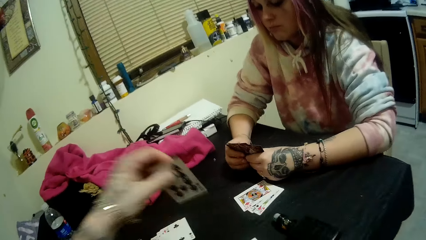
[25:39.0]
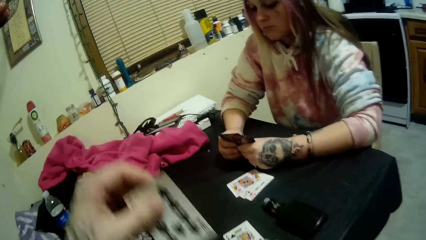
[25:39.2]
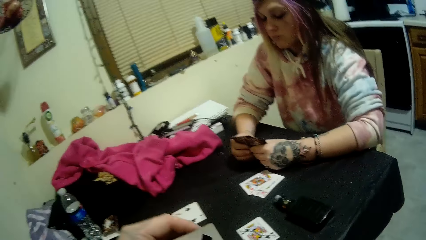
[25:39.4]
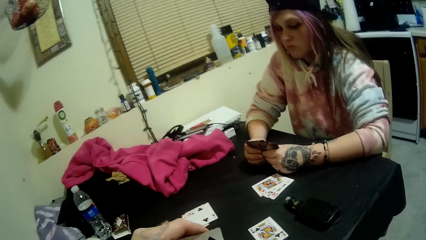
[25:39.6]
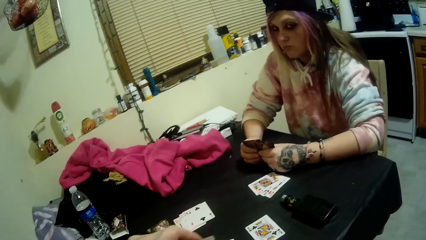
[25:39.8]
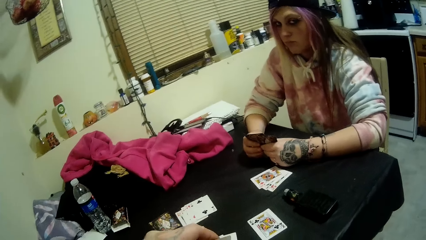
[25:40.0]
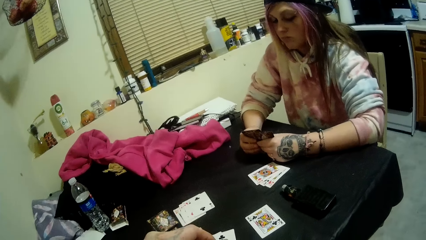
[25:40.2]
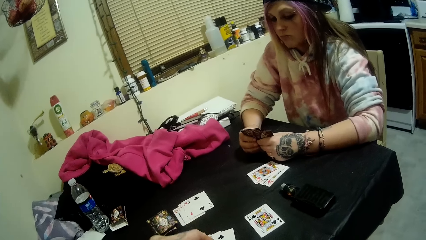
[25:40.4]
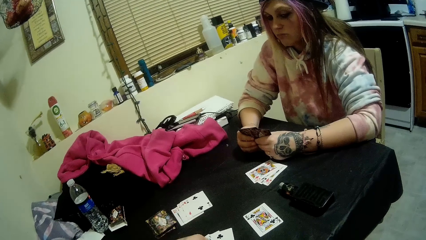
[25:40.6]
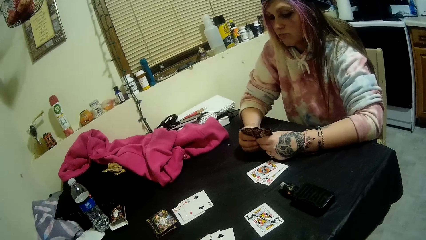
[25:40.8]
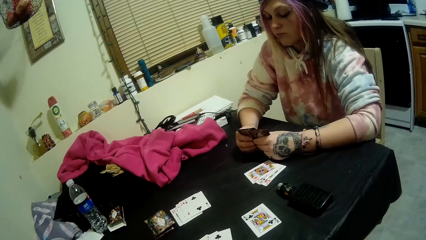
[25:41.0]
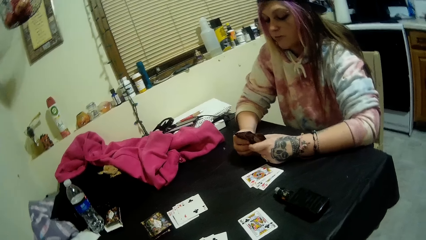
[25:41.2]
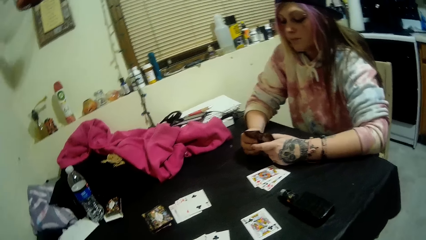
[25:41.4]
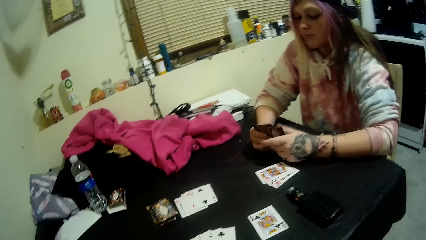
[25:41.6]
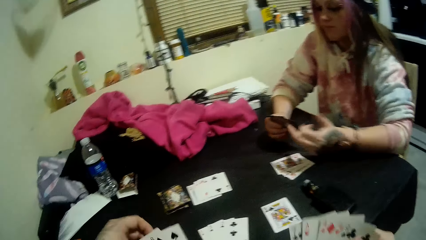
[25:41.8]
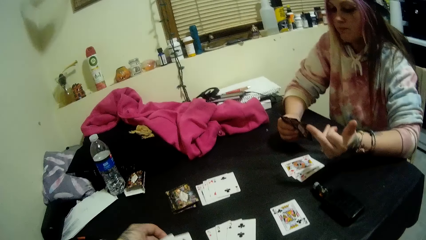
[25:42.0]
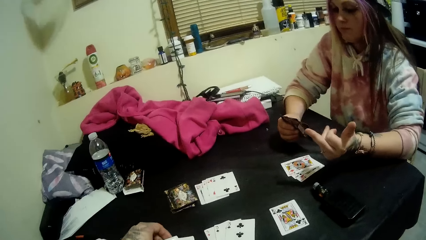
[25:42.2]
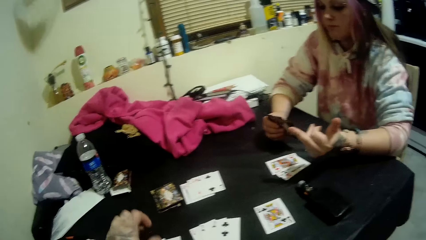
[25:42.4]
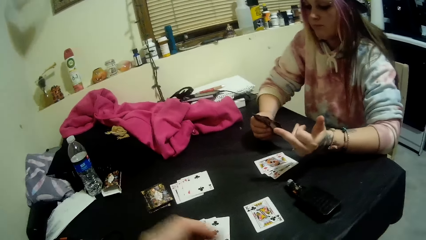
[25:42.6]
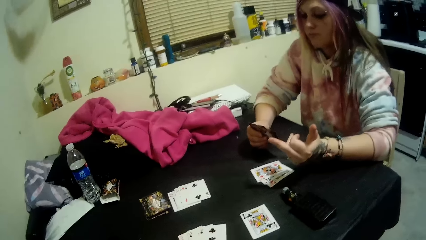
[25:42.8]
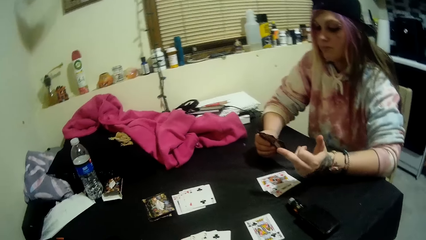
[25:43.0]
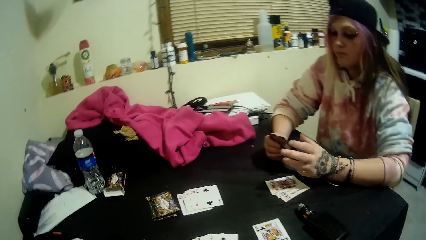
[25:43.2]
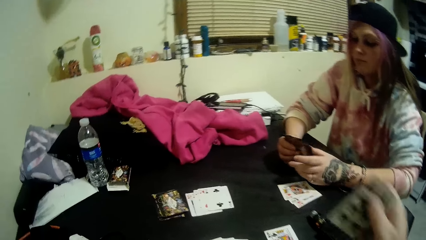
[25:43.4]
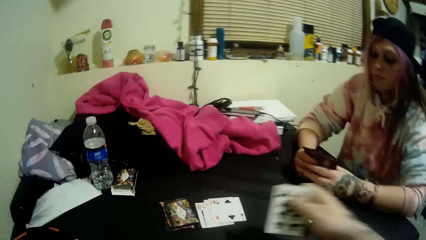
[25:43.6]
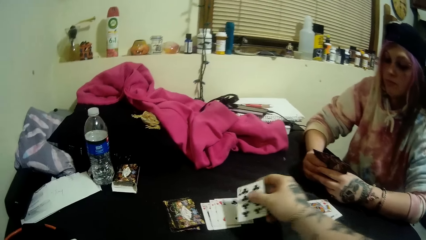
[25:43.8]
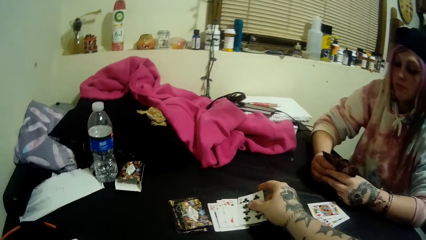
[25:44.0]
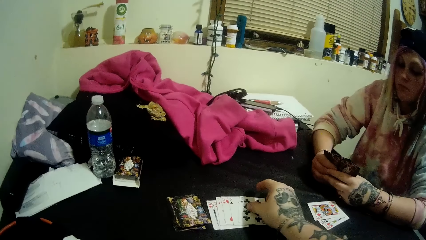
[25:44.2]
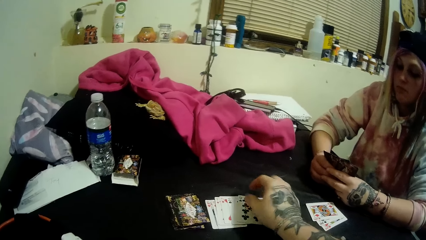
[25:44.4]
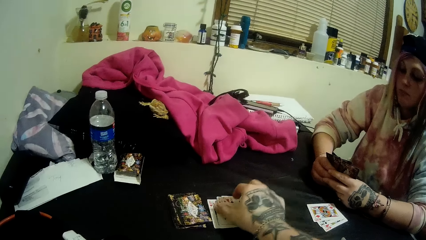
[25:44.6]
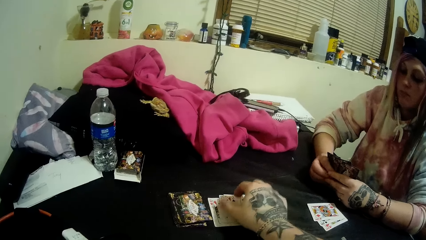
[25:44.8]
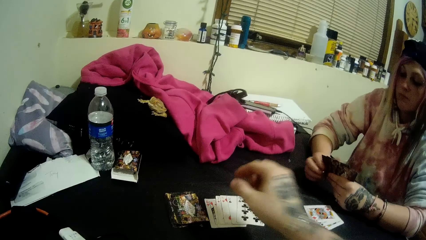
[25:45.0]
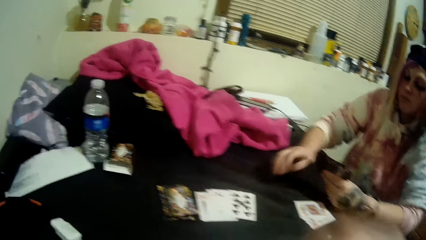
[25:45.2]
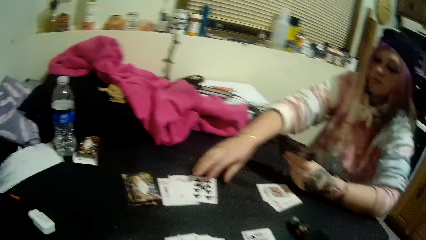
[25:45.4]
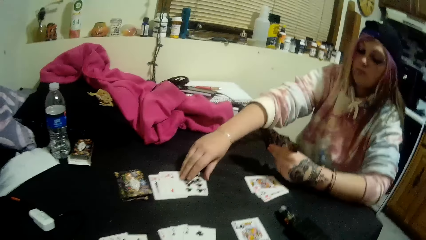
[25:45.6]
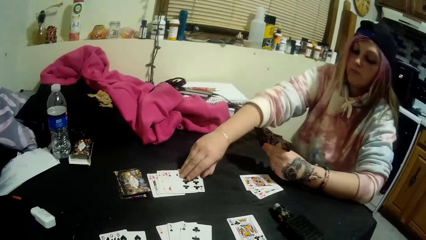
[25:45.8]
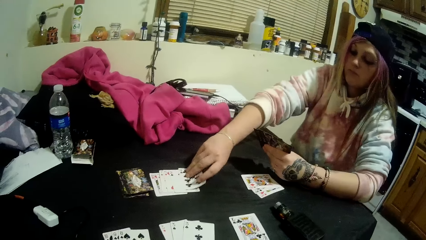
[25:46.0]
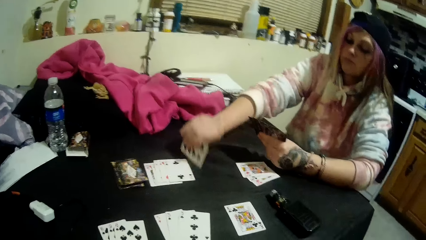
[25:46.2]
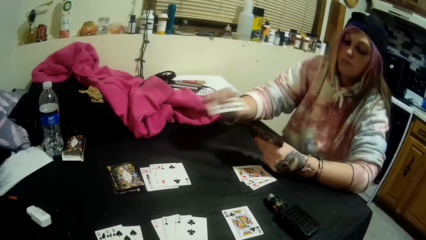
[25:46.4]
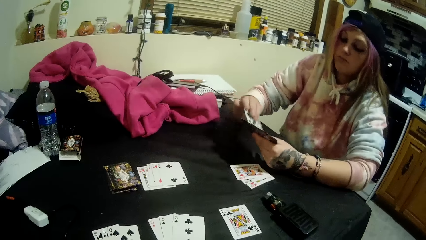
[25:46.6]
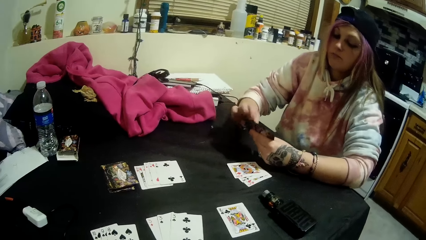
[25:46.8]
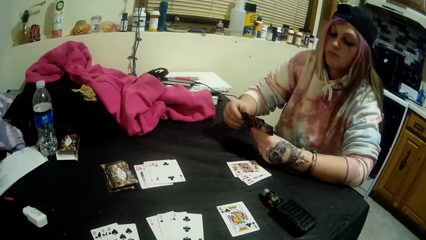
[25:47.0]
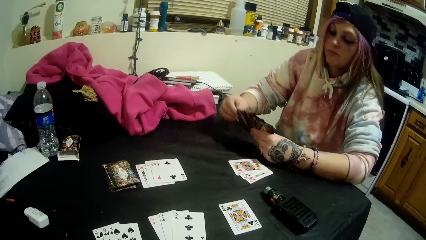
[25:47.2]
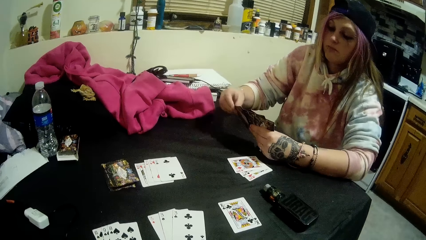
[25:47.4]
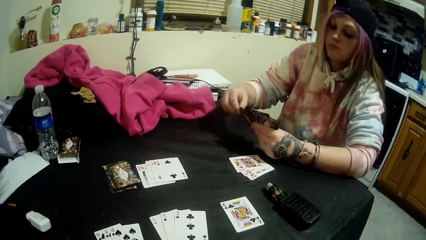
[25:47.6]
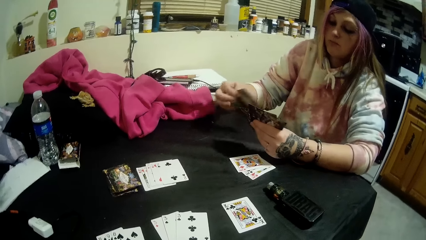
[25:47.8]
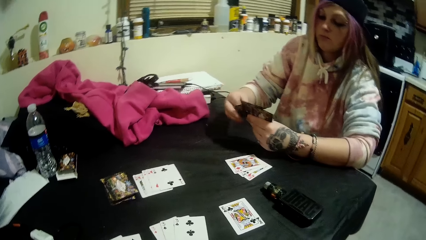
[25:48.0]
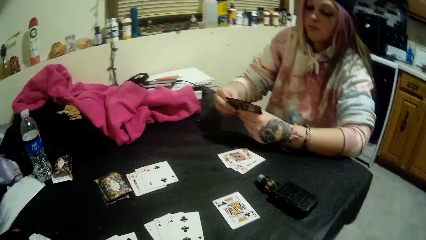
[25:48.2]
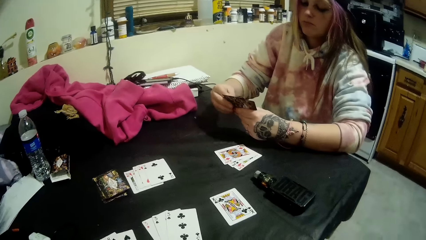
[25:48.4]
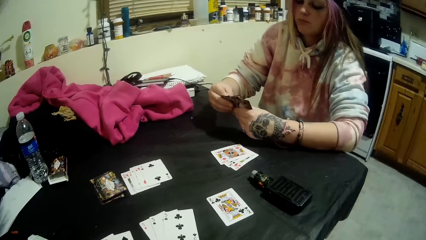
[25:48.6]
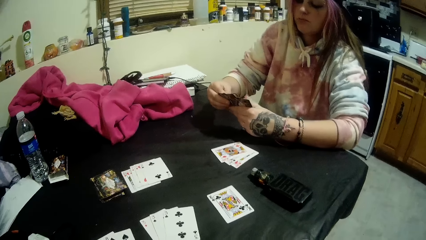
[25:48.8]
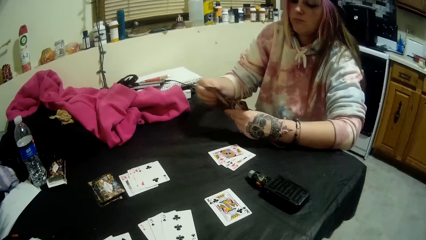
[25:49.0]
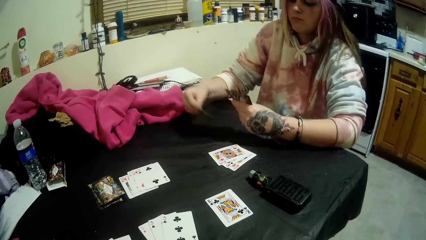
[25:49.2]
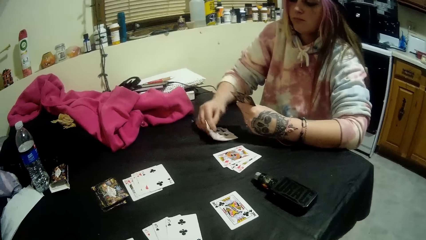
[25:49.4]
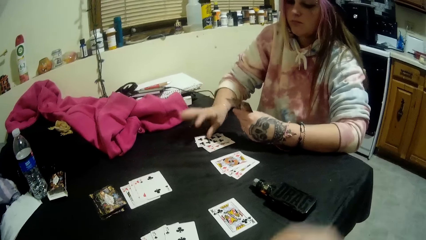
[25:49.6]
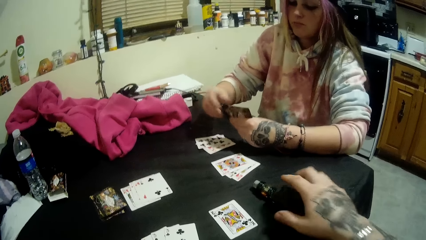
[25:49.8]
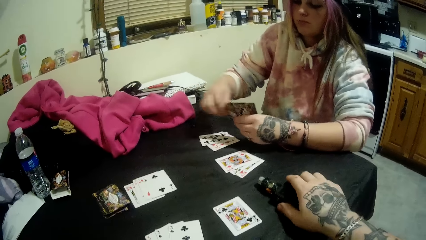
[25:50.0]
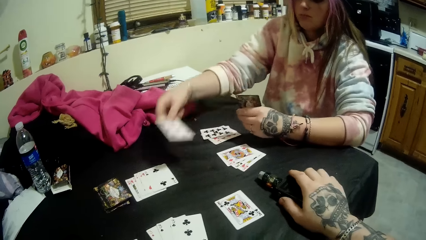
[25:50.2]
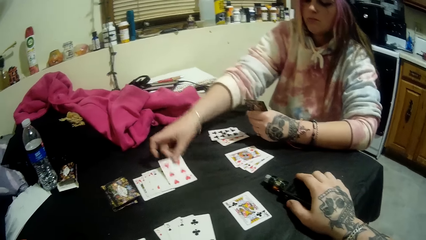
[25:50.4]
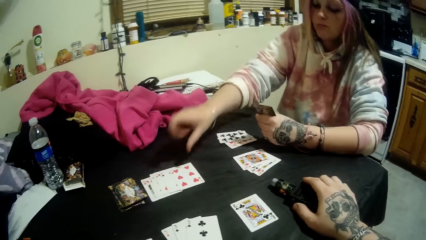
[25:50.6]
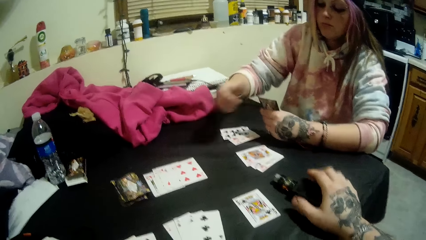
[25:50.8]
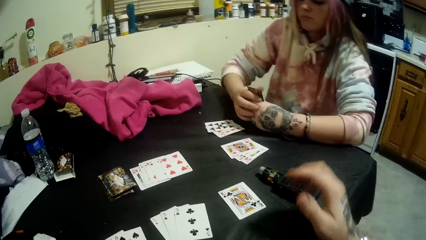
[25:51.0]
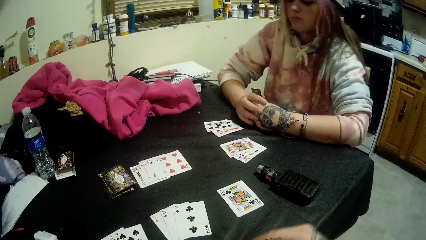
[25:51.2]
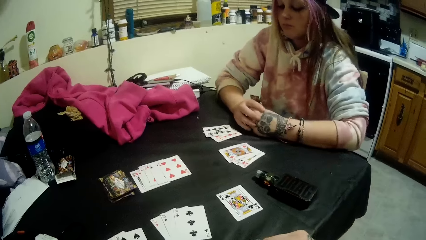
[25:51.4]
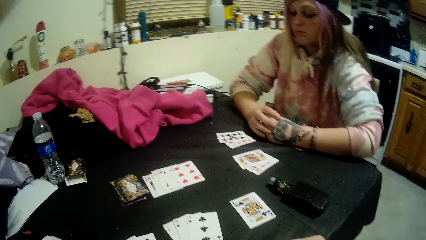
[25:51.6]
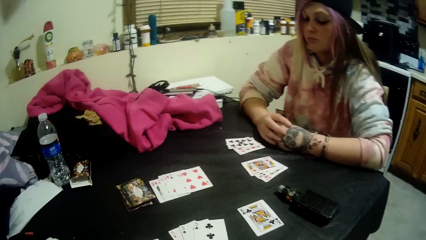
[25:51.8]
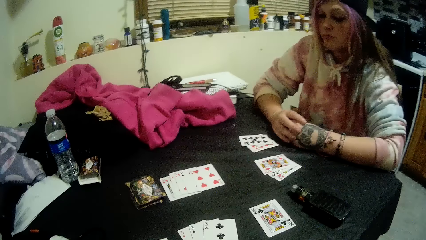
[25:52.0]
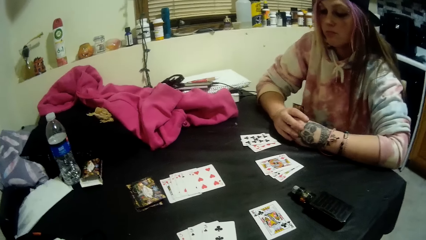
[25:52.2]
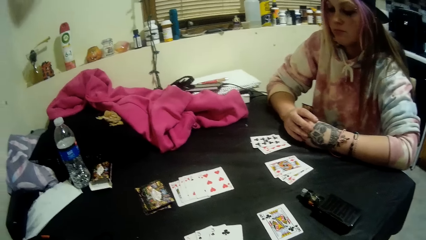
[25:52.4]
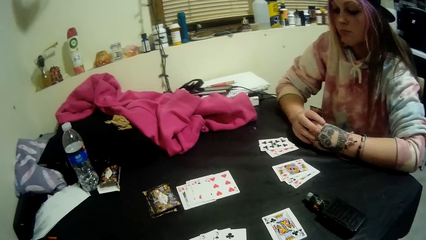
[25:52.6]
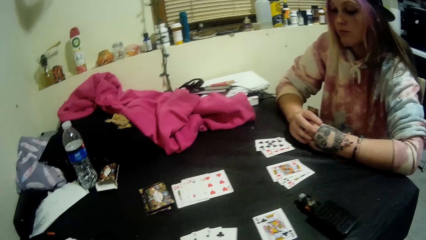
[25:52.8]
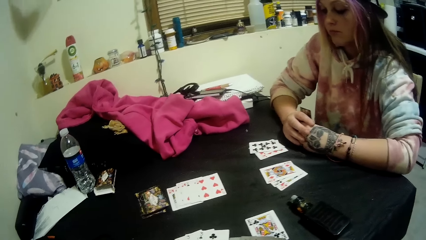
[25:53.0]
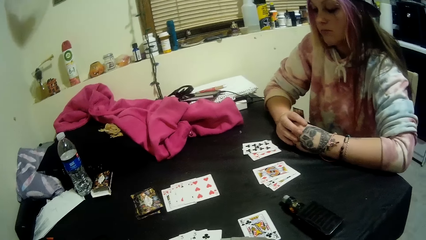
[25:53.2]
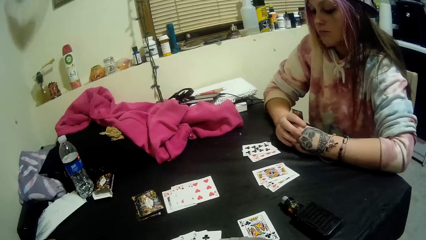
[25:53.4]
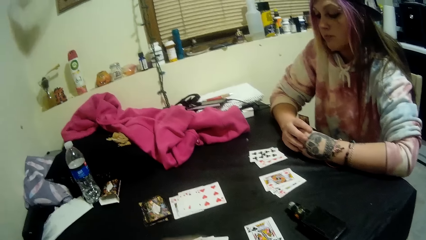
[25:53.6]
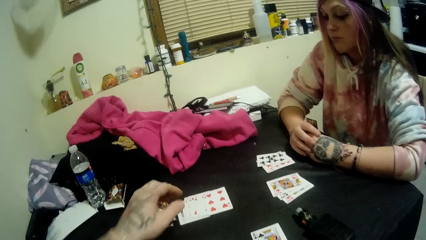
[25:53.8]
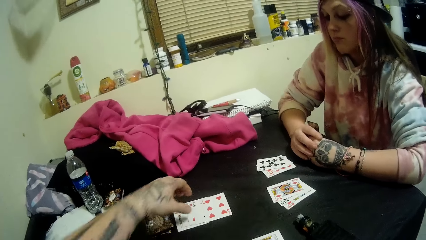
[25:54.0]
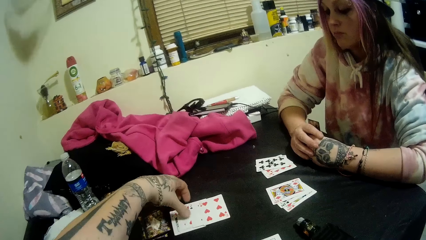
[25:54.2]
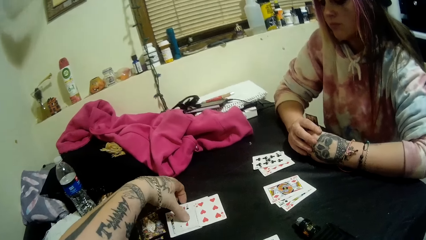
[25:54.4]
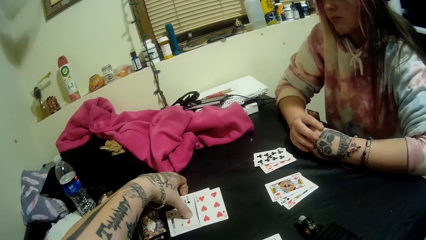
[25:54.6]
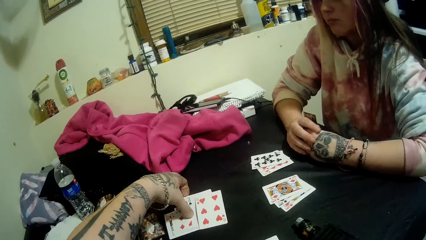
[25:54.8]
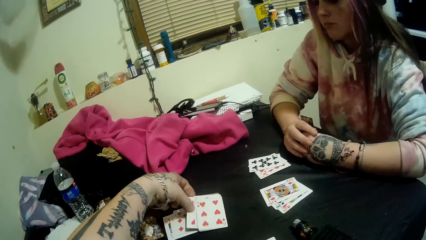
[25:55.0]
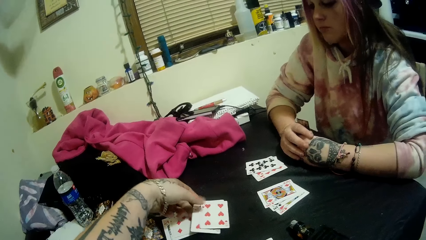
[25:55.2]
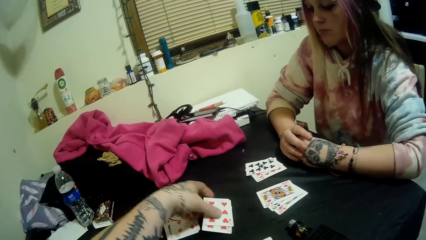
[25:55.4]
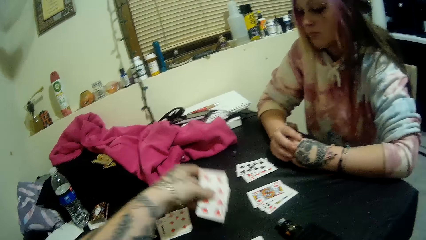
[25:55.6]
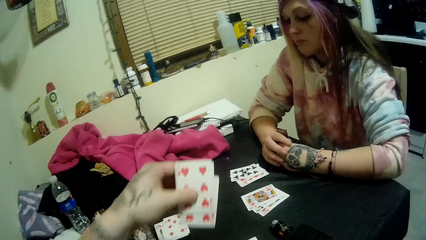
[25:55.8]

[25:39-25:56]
The camera wearer picks a card from the table with his left hand. He holds the cards in his right hand with both hands. He aligns the cards. He drops another card onto the table beside the stack of cards with his right hand. The lady picks the card from the table with her right hand. She holds the cards in her left hand with both hands. She drops some cards onto the table with her right hand. The camera wearer drops the cards and places his right hand on a vaping bottle on the table. The lady drops another card onto the table beside the stack with her right hand. The camera wearer holds the cards in his left hand with both hands. The lady holds the cards in her left hand with both hands. The camera wearer picks some cards from the table beside the stack with his left hand.
